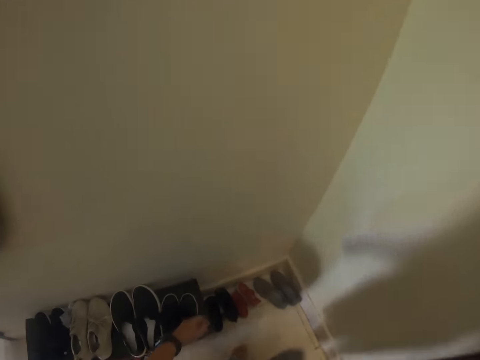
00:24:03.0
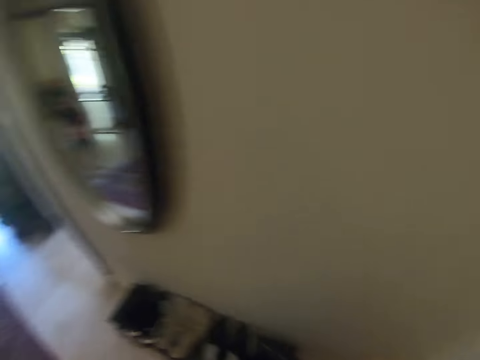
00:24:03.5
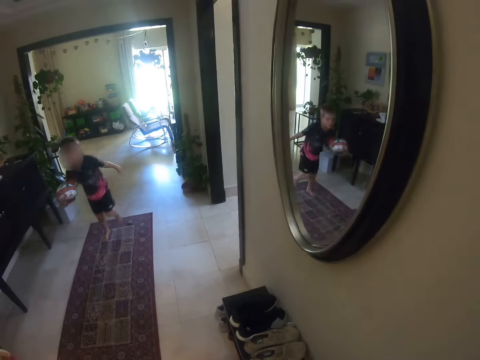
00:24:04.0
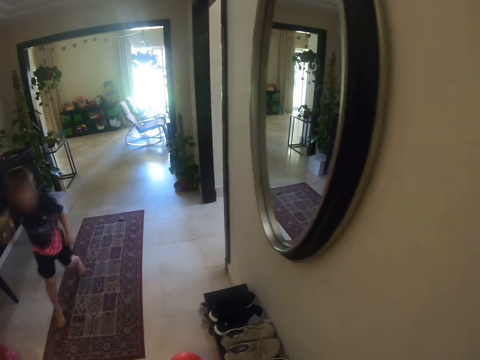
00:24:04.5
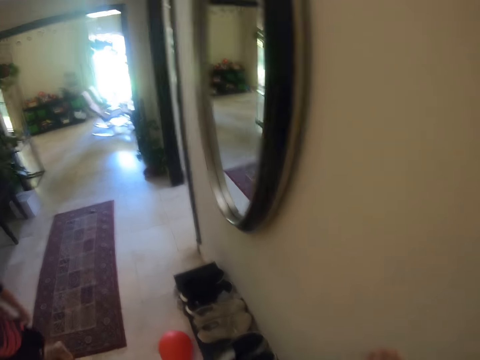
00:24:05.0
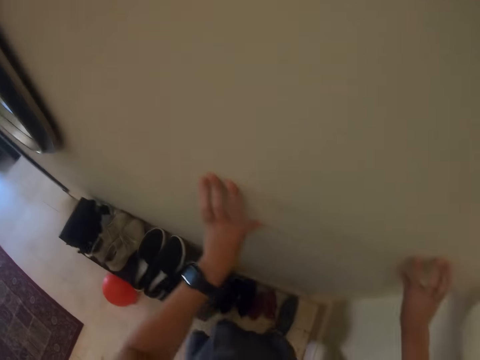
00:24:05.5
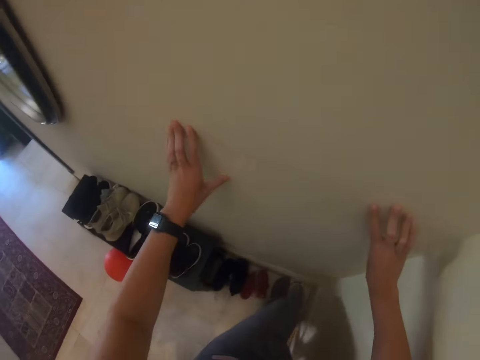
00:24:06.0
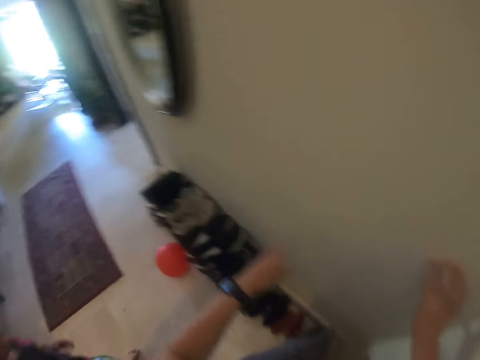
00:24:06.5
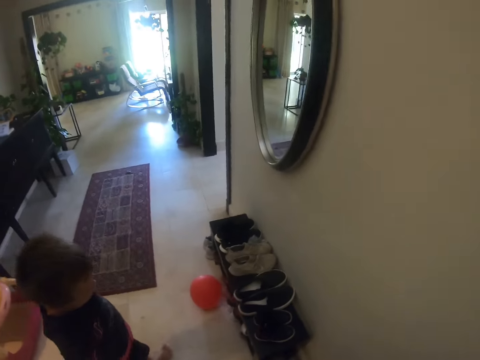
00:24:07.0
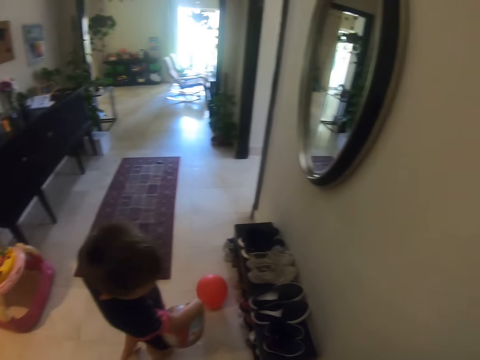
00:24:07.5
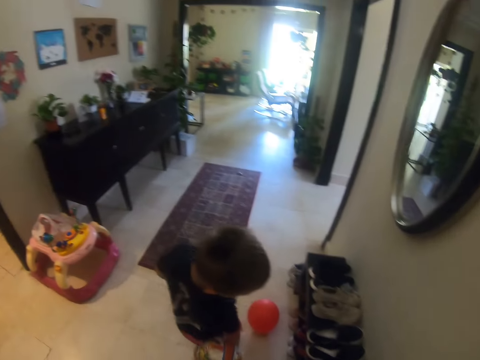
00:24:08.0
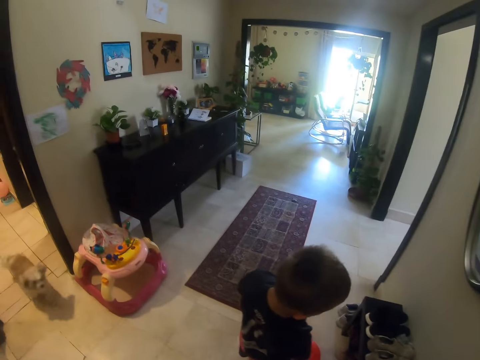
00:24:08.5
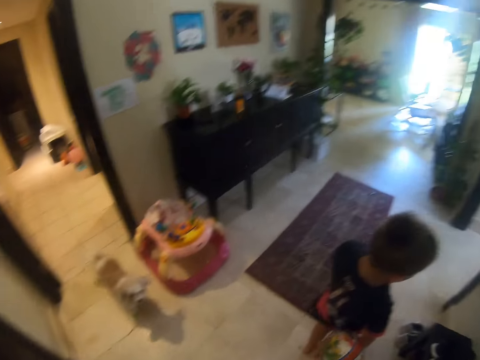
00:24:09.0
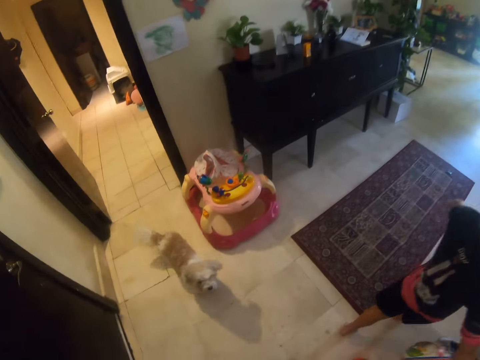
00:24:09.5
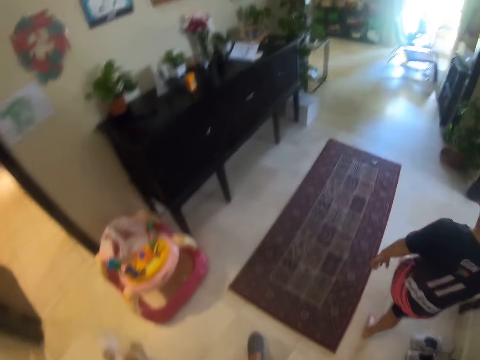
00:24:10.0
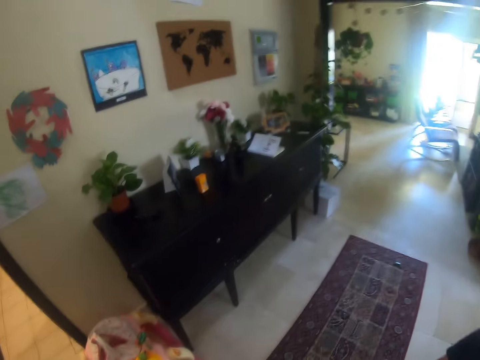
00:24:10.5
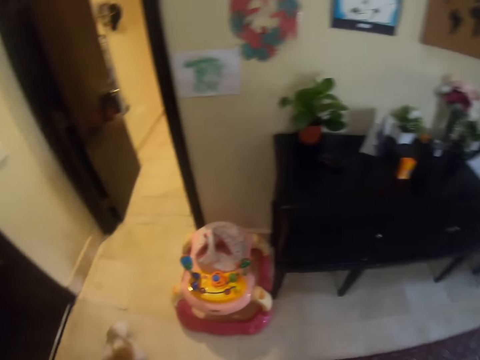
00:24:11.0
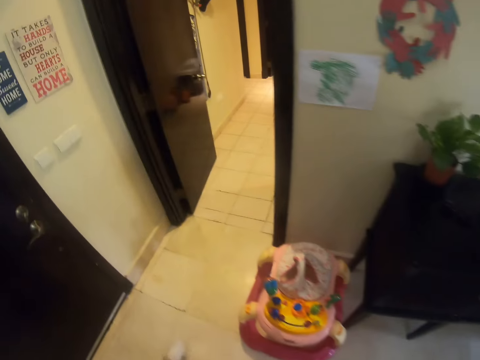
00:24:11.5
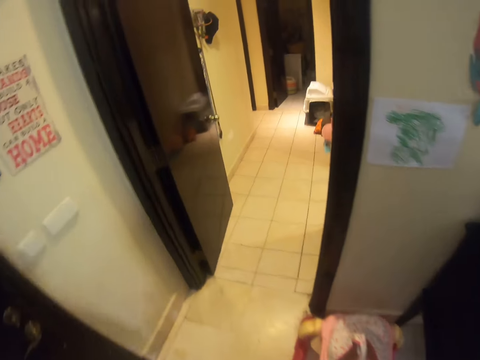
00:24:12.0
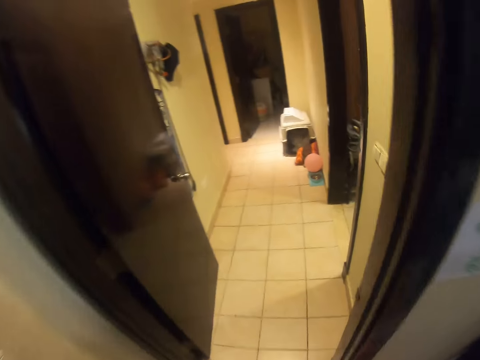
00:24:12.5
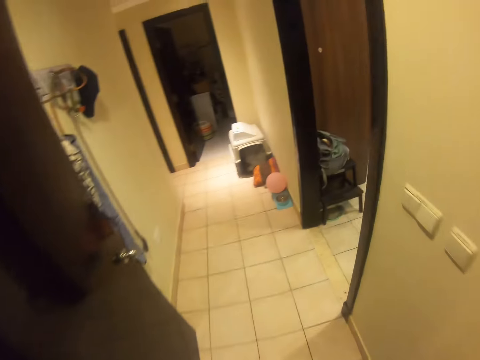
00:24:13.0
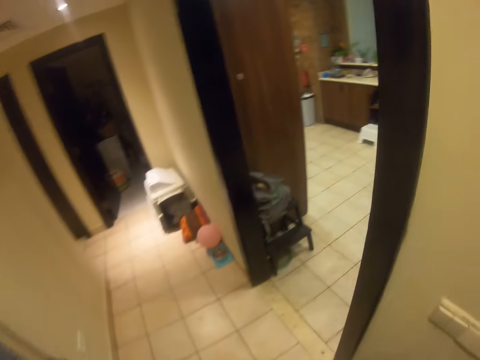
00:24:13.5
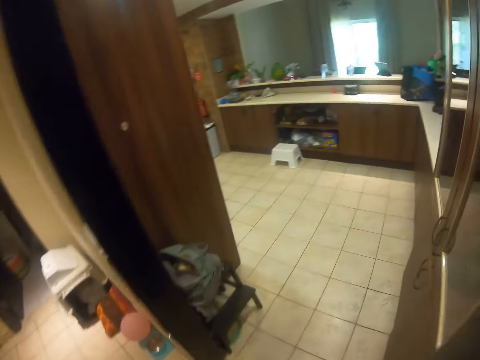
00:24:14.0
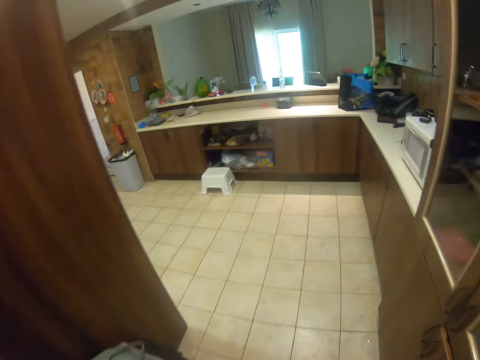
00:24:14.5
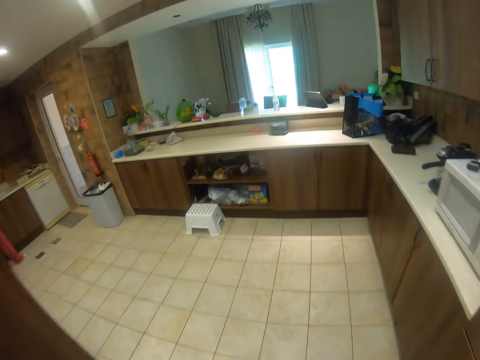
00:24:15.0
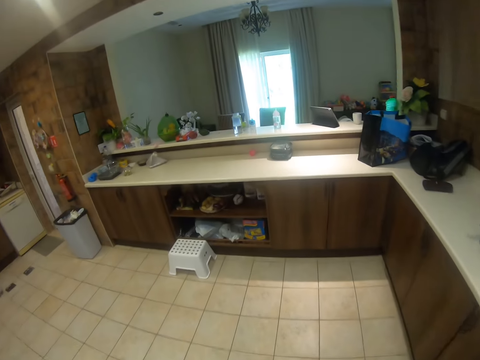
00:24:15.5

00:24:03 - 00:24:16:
A kid runs. The camera wearer touches the wall of the house. They wear shoes. The kid walks around the house. The camera wearer walks around the house.

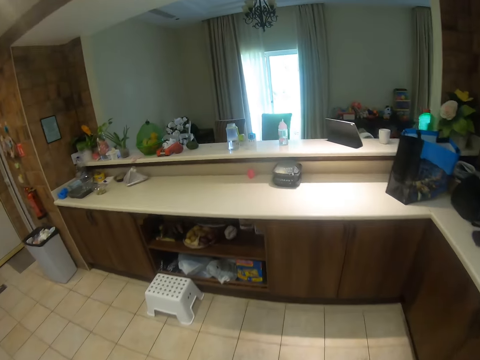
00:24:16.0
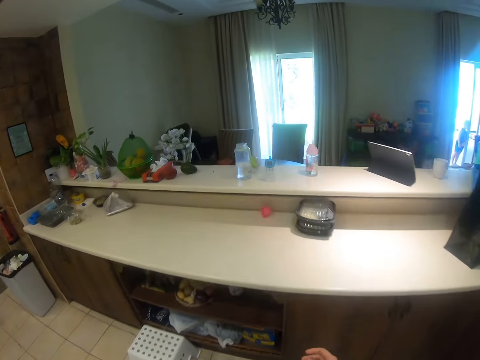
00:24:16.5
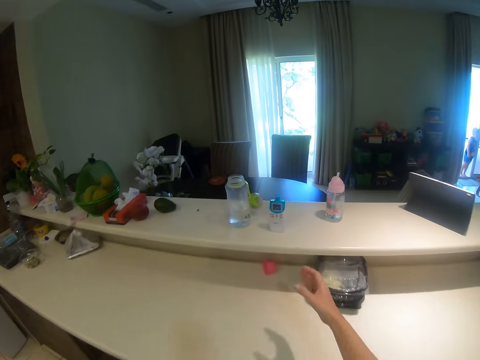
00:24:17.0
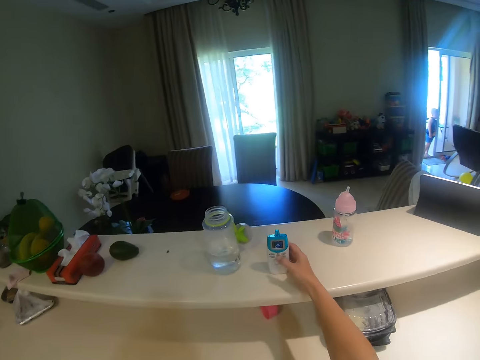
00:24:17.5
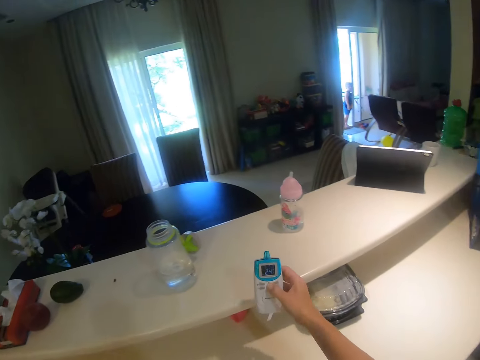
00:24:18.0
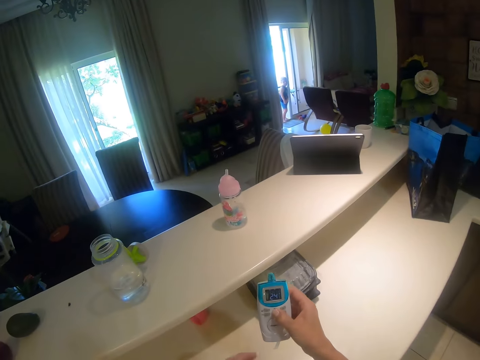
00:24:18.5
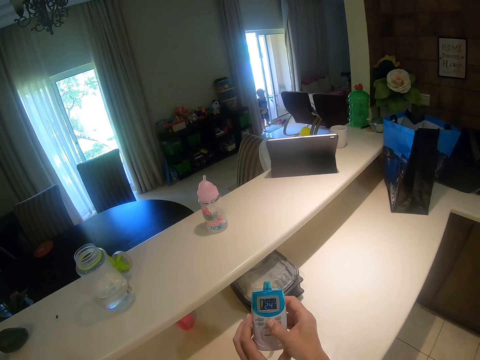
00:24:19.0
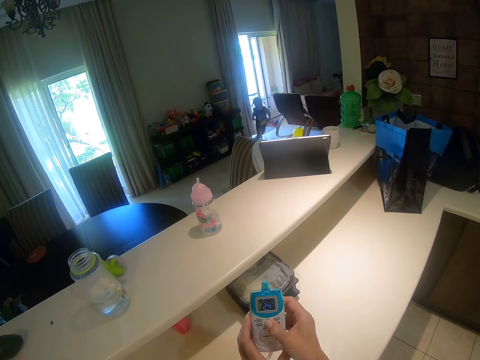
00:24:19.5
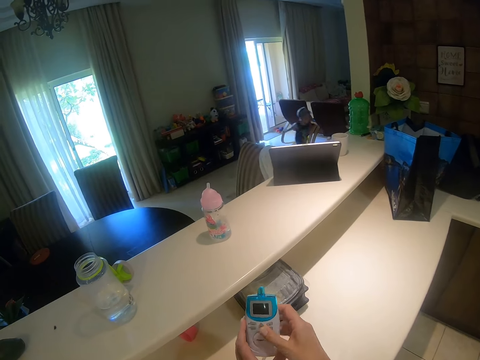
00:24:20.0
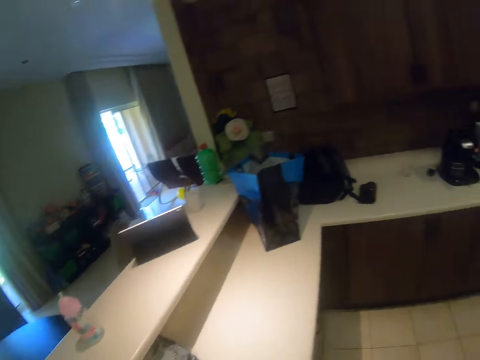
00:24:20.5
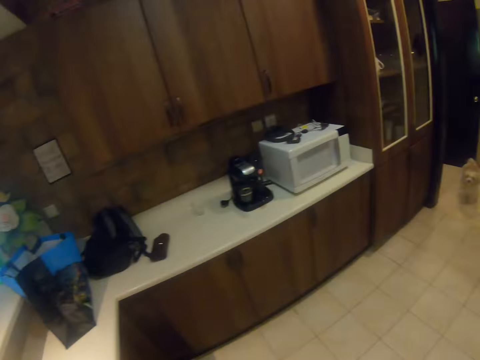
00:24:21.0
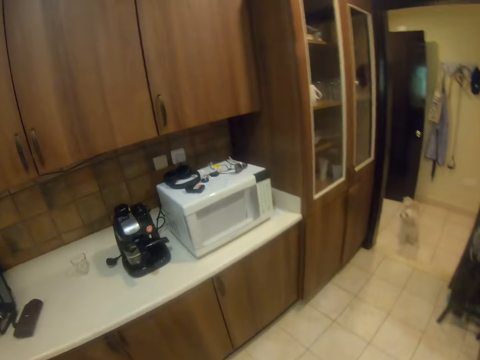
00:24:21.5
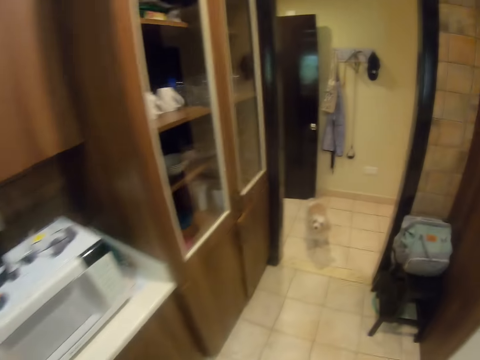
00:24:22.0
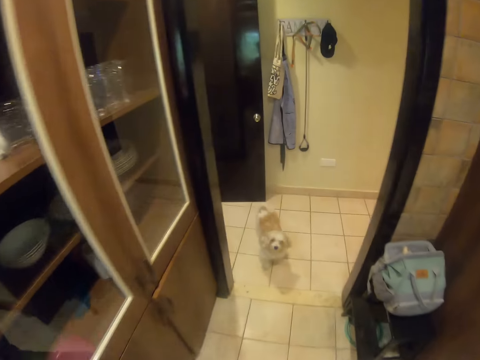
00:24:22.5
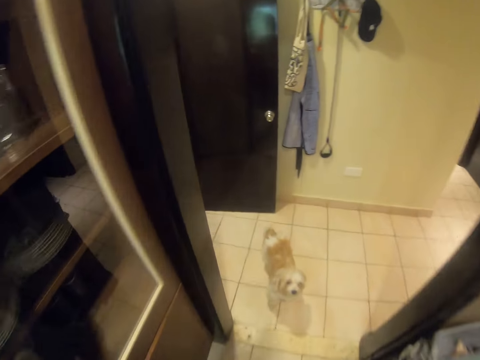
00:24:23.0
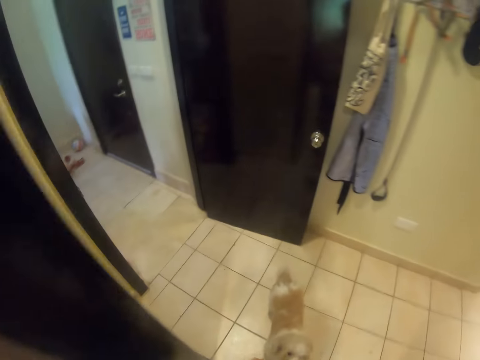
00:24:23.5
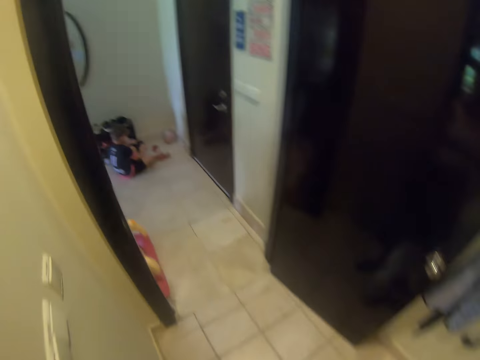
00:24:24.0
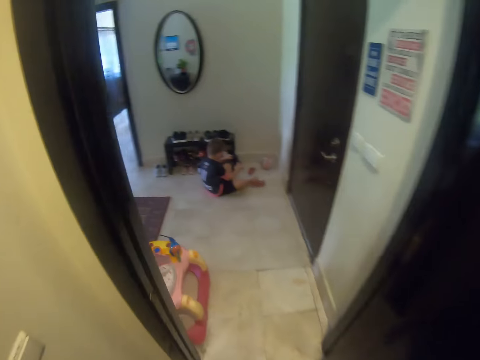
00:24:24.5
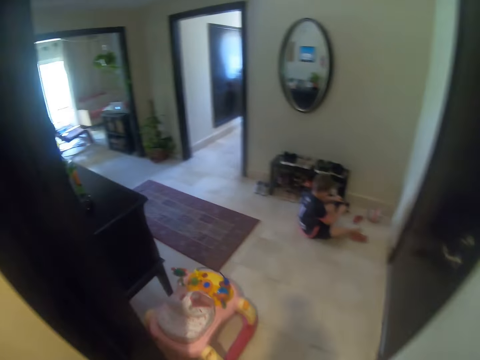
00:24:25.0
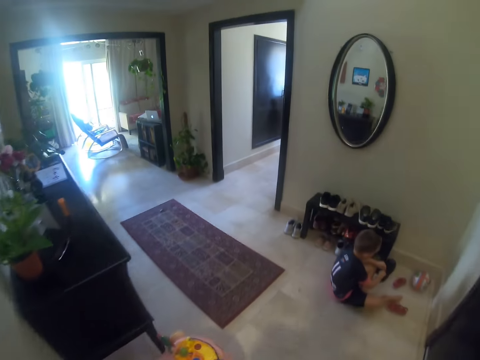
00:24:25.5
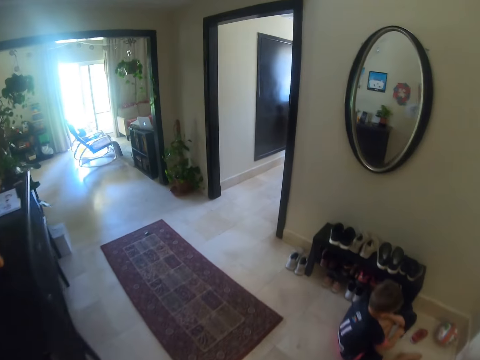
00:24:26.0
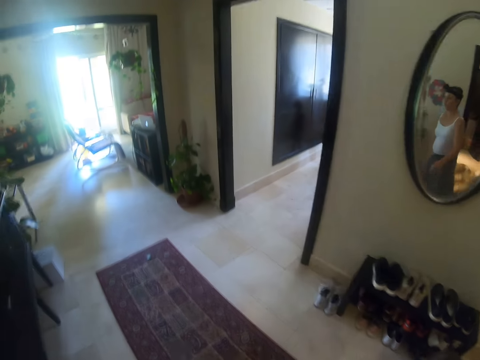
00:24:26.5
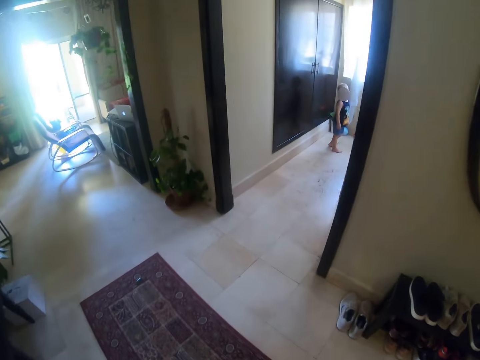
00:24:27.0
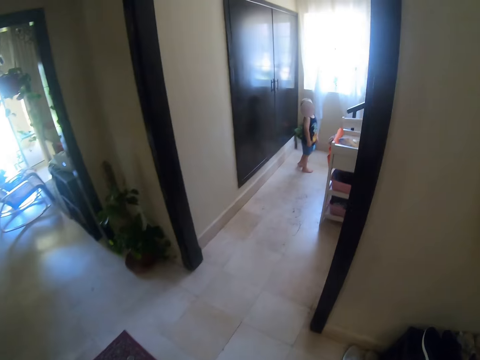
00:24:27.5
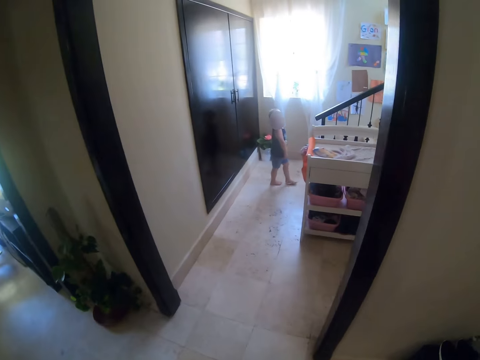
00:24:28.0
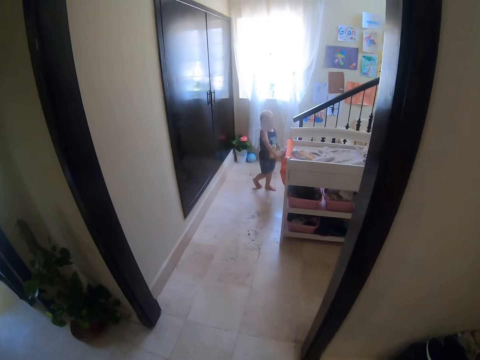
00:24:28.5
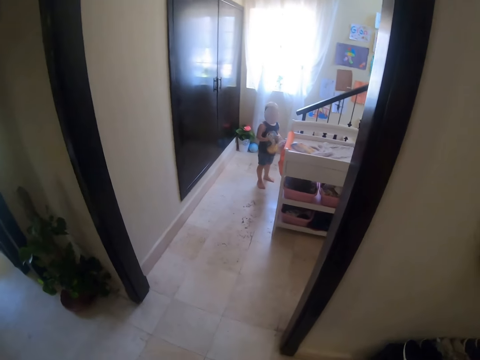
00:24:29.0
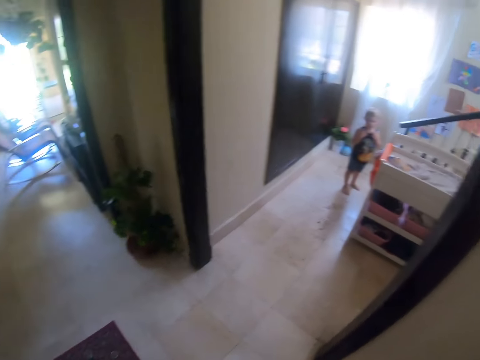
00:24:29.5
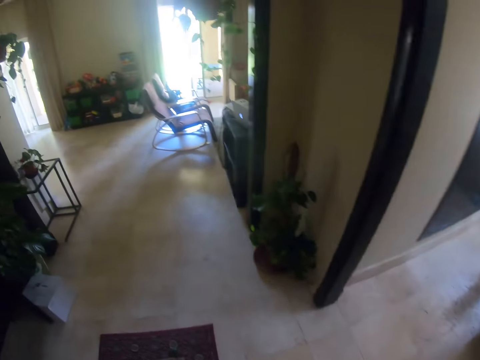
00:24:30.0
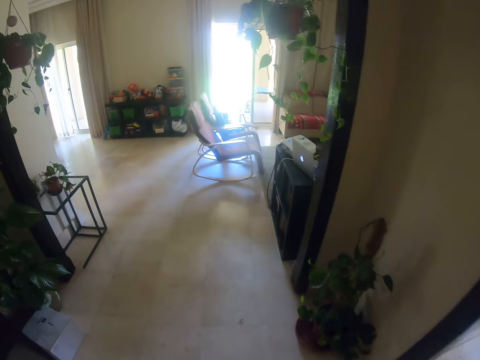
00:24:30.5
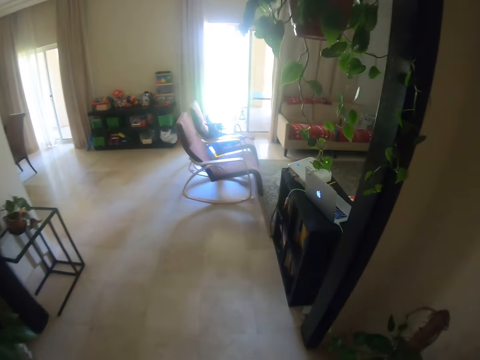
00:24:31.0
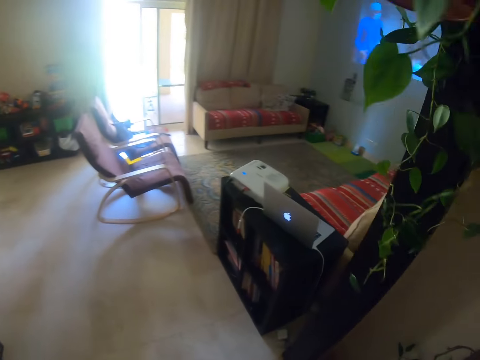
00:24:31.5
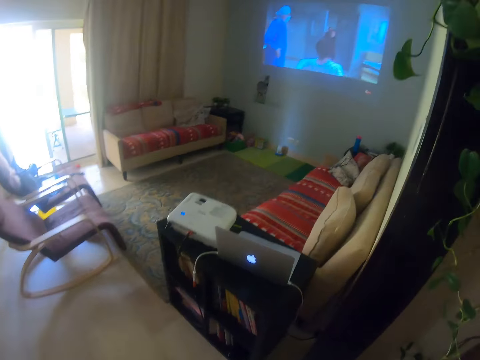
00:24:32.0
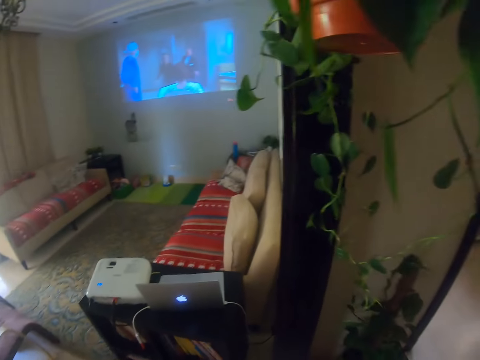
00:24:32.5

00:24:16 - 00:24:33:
The camera wearer picks a timer. They look at the timer. They place the timer on the table. They walk around the house.
